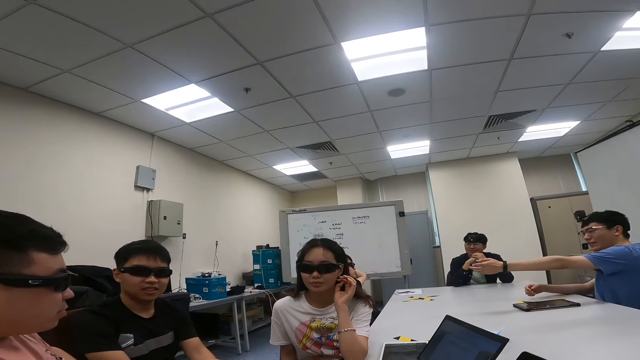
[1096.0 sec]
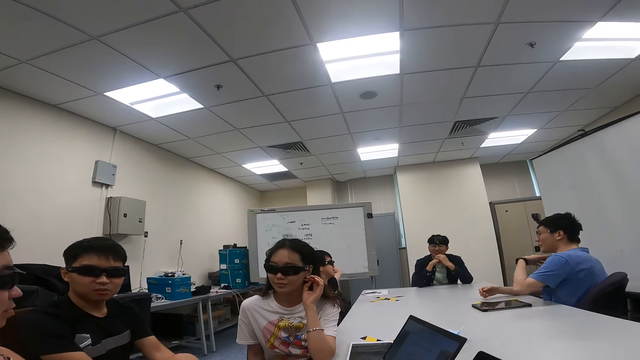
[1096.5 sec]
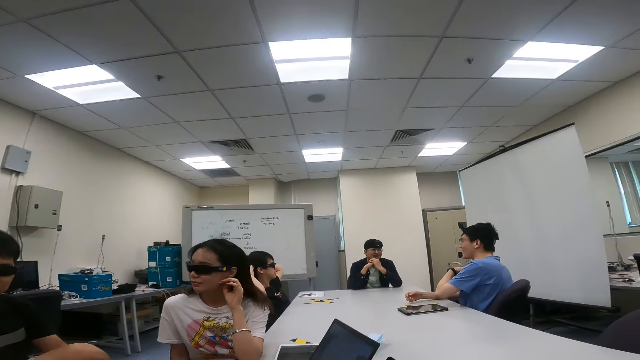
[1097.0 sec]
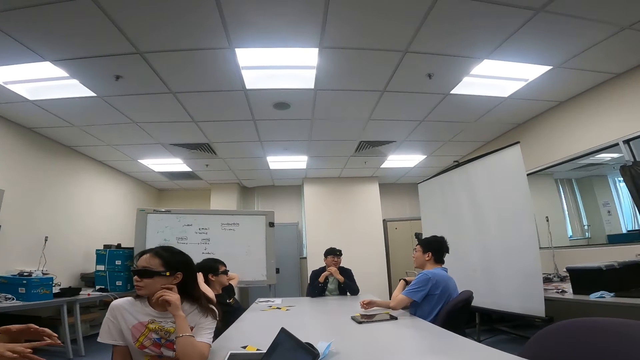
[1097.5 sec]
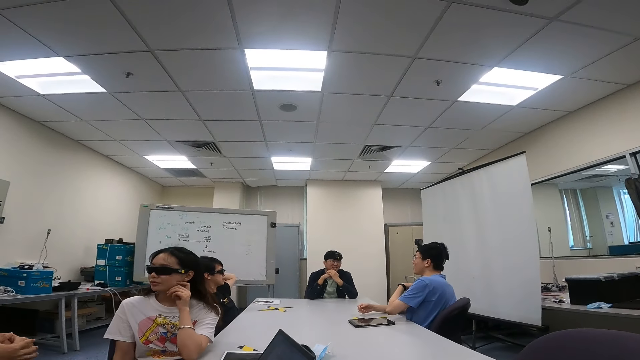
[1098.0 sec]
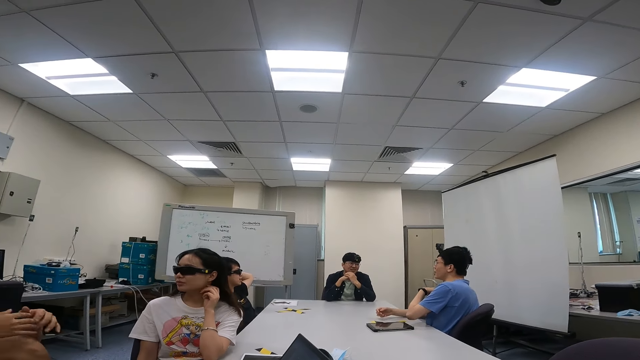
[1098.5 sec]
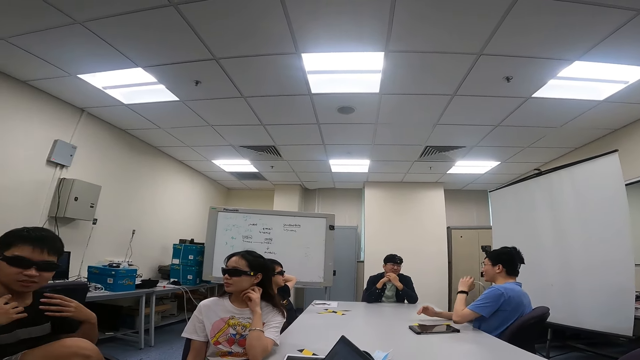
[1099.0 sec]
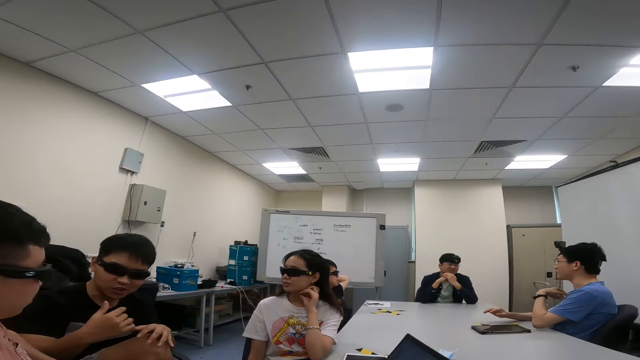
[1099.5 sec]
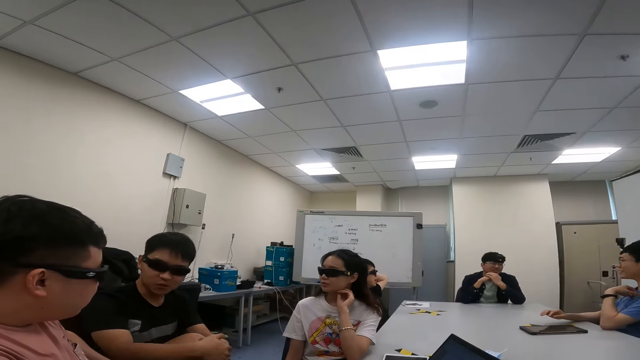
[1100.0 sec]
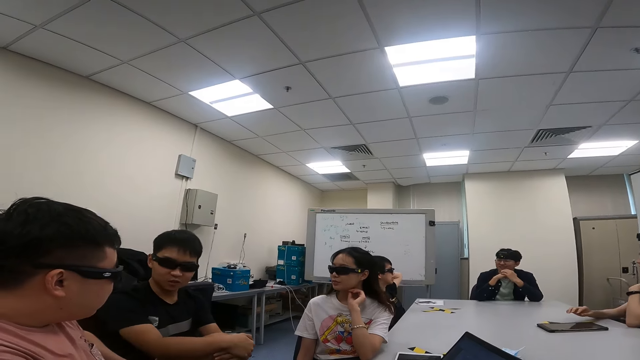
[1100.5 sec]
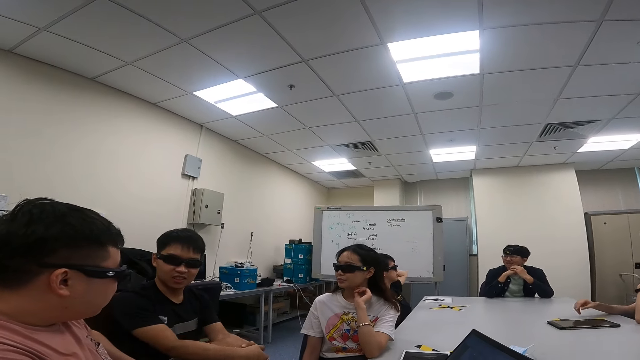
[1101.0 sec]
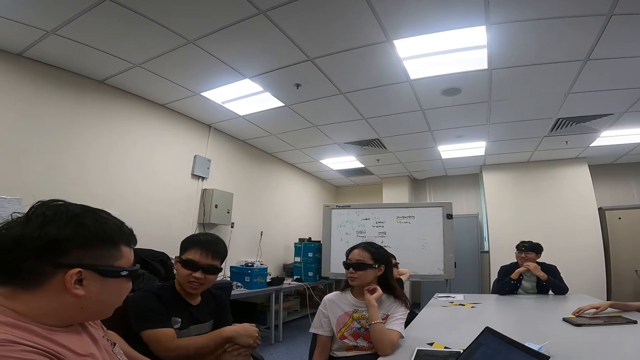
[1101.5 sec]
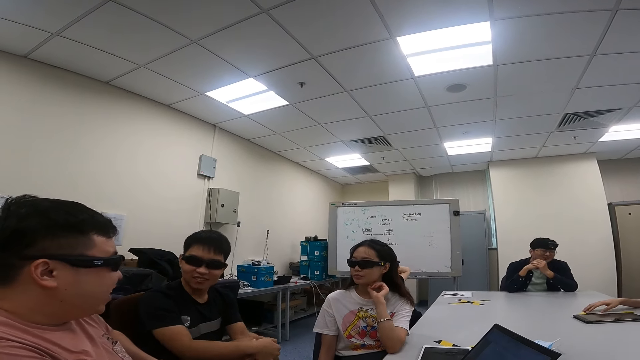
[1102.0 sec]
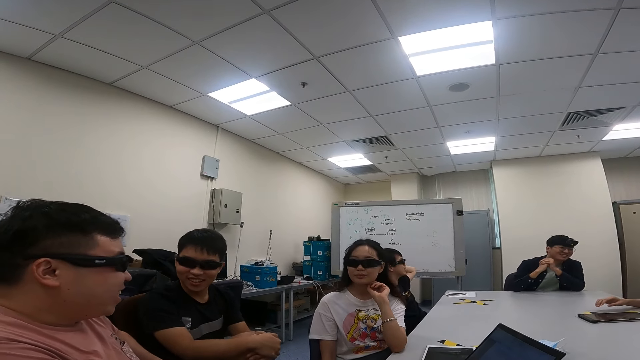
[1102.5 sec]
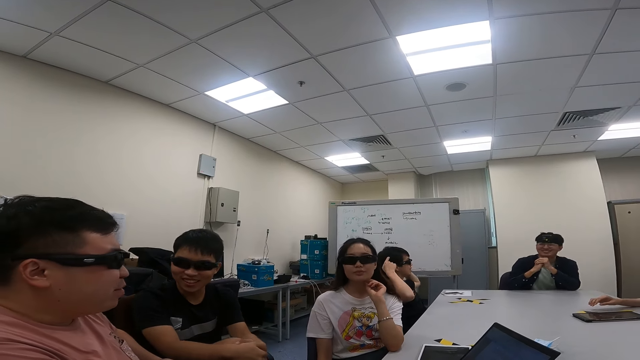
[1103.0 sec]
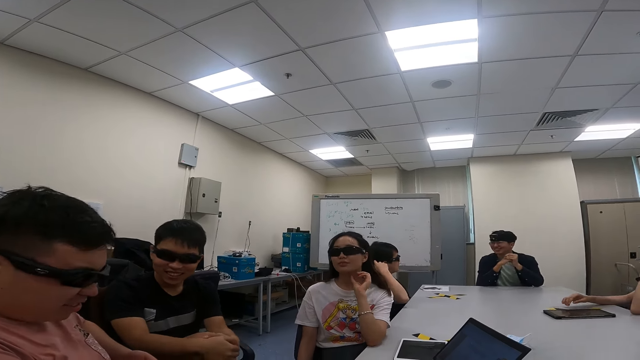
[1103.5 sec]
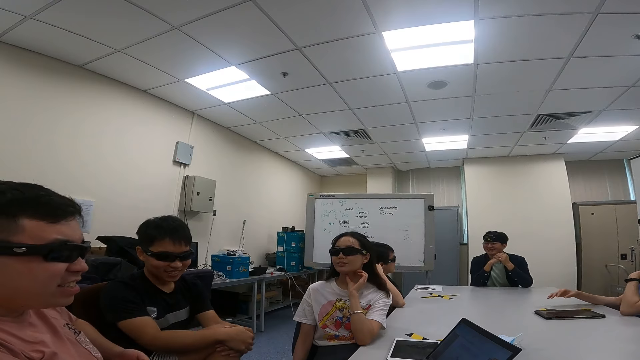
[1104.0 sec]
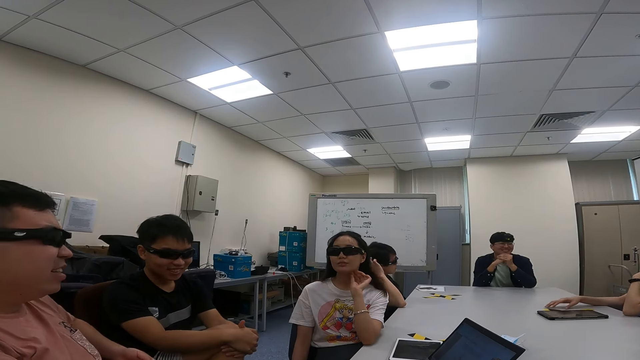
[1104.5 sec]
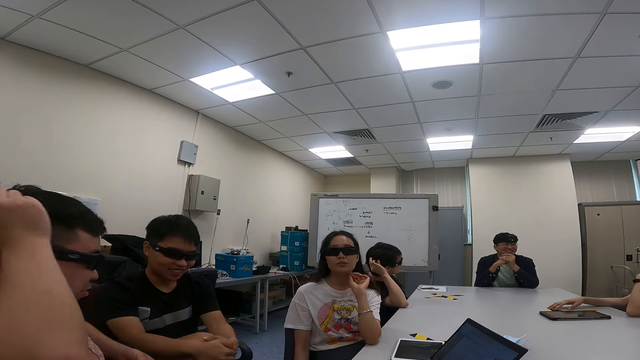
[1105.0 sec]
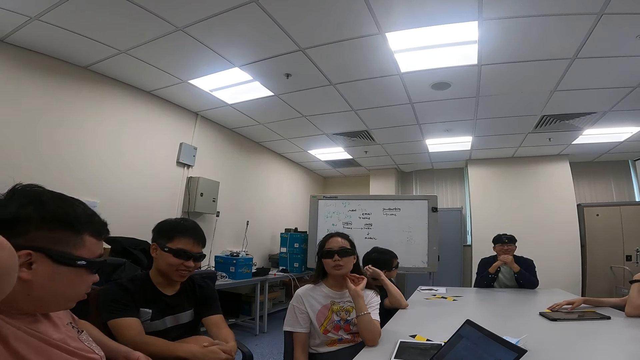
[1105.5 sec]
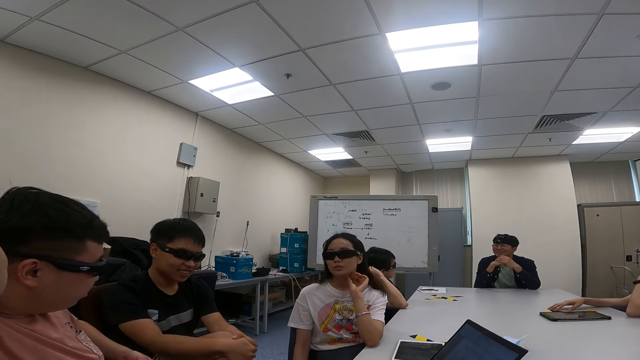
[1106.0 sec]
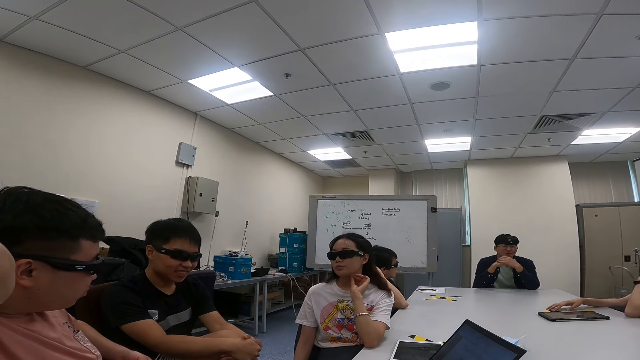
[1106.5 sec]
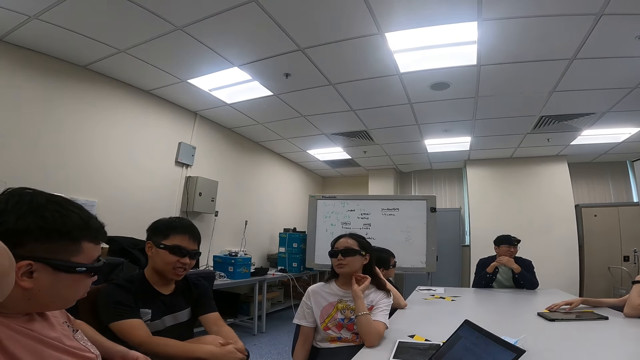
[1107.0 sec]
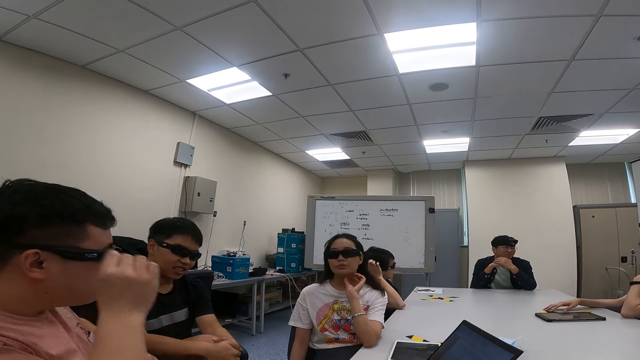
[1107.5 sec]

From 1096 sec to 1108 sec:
A man interacts with another man and a third man. A lady looks back. A person talks to the camera wearer and another person. The camera wearer looks around. The second person itches his back. Another man holds his head.

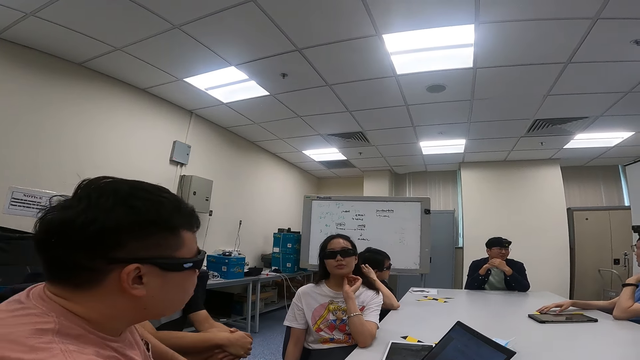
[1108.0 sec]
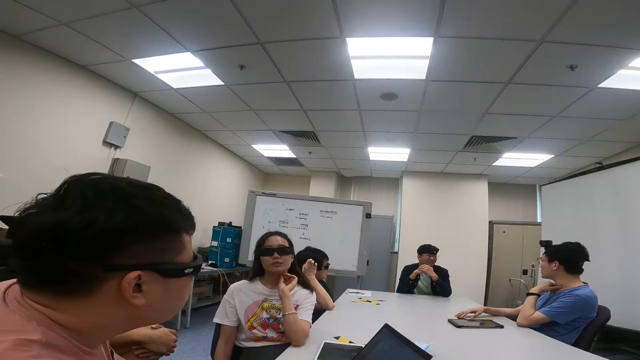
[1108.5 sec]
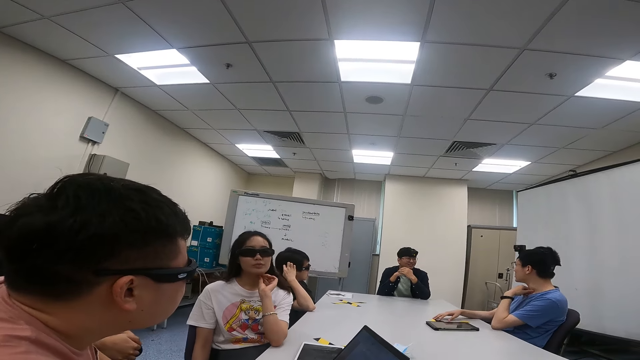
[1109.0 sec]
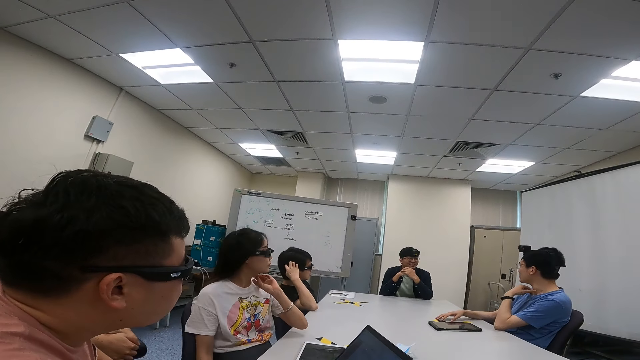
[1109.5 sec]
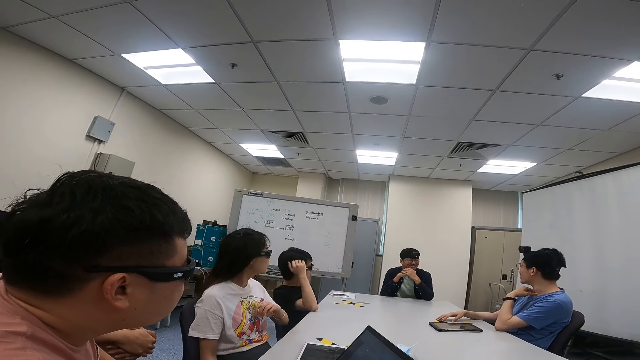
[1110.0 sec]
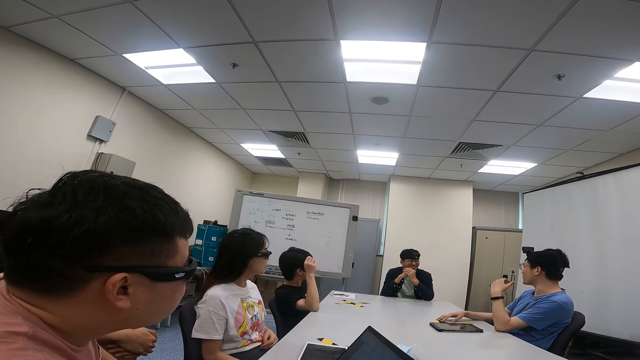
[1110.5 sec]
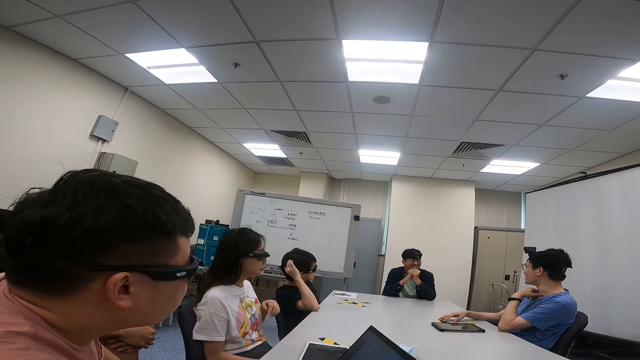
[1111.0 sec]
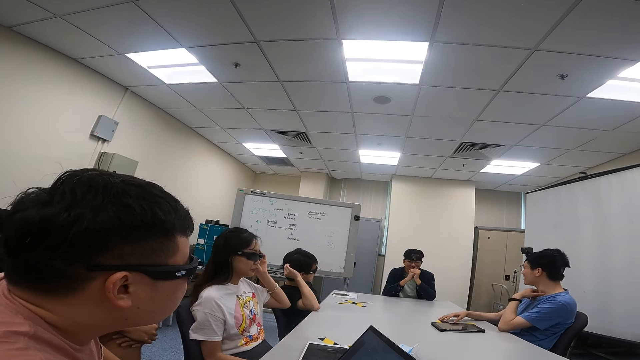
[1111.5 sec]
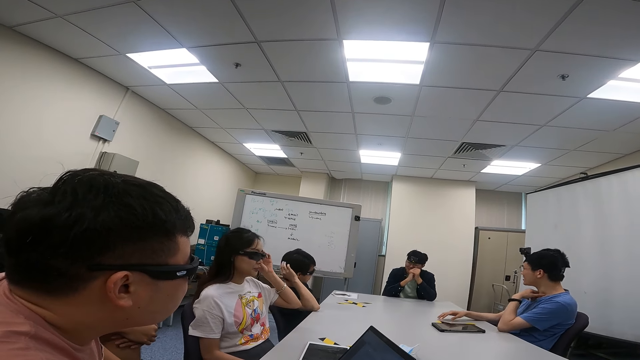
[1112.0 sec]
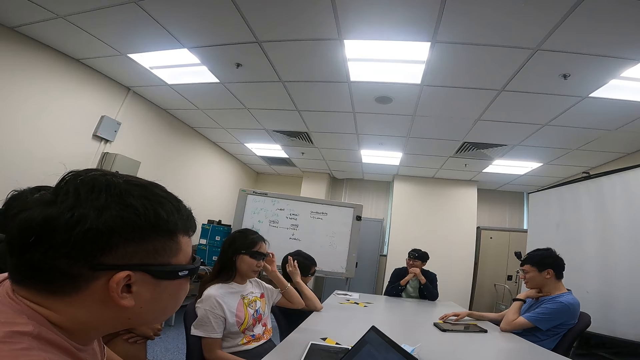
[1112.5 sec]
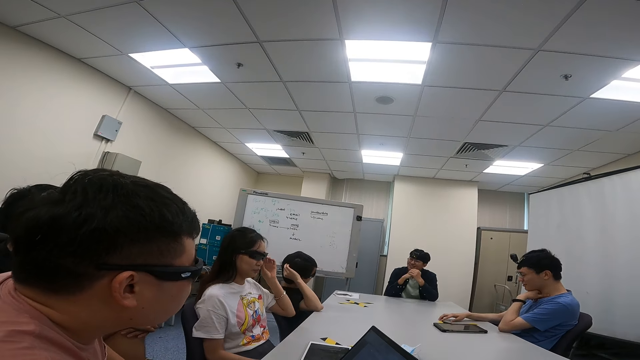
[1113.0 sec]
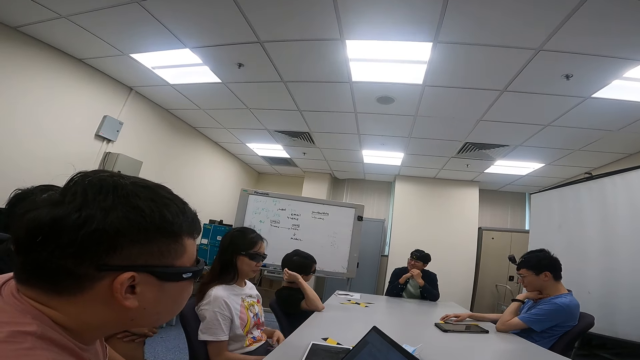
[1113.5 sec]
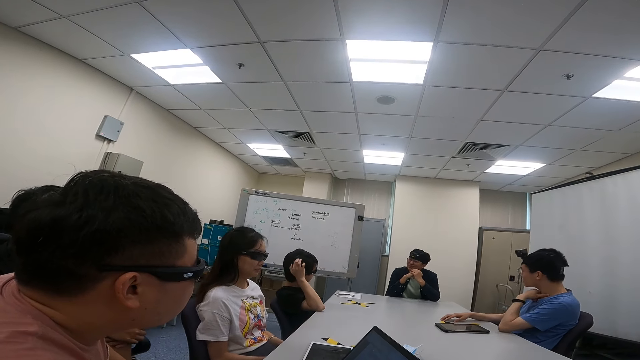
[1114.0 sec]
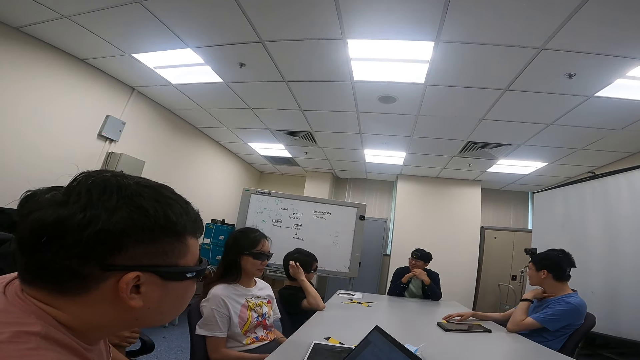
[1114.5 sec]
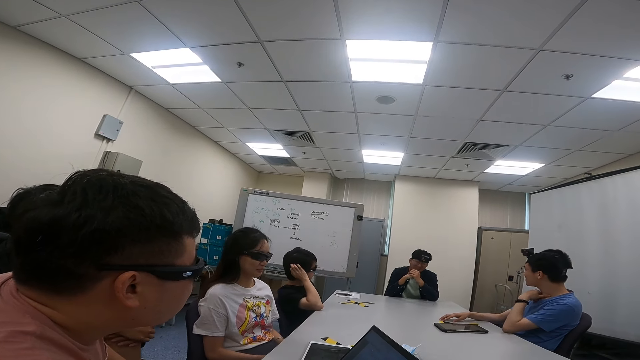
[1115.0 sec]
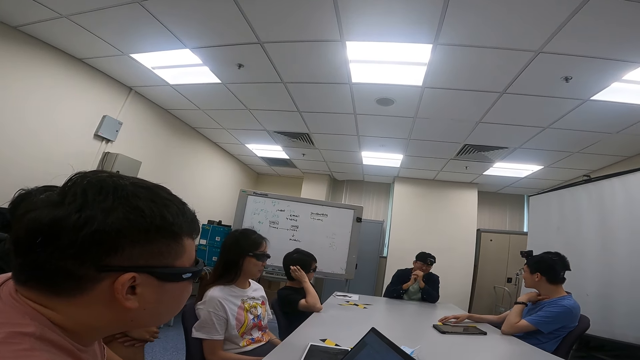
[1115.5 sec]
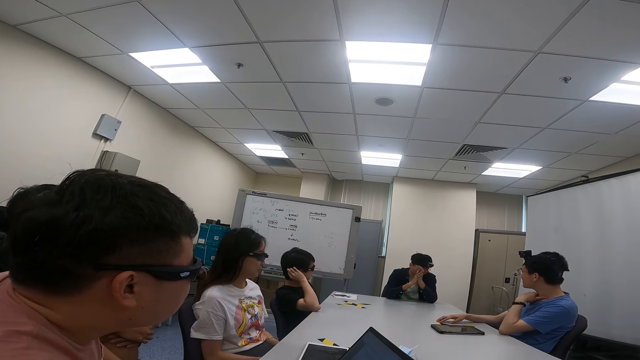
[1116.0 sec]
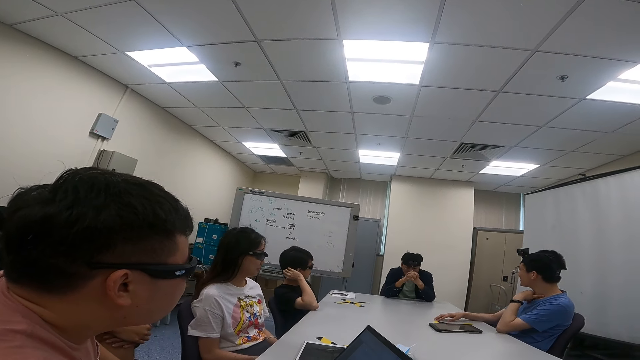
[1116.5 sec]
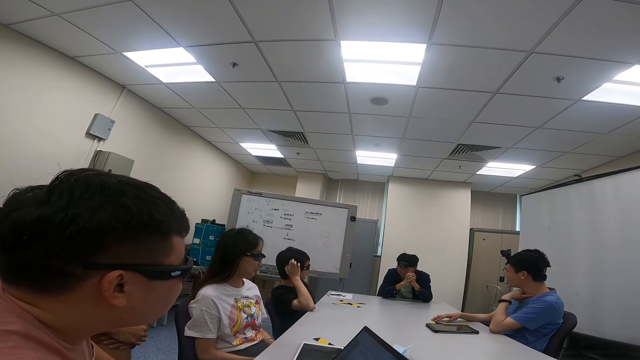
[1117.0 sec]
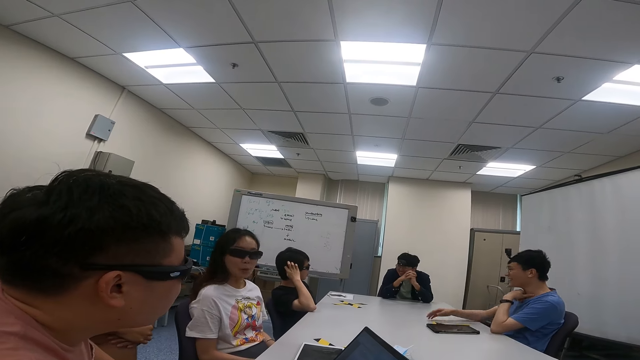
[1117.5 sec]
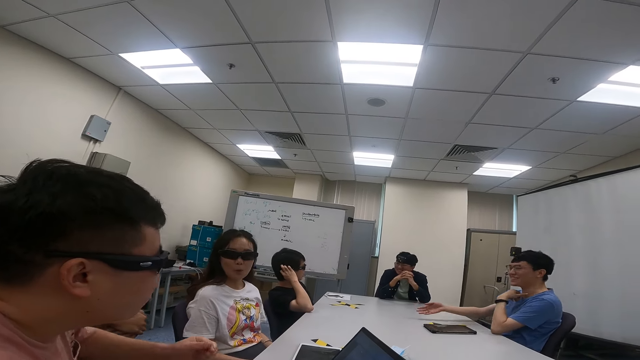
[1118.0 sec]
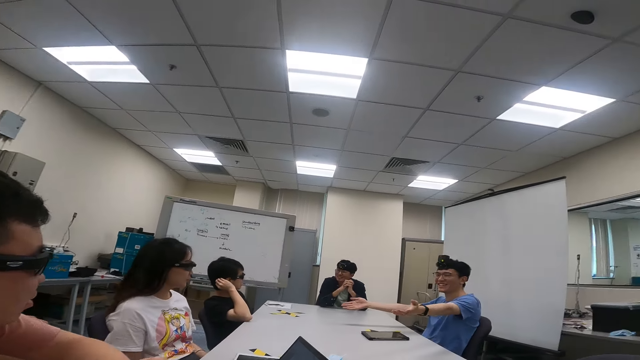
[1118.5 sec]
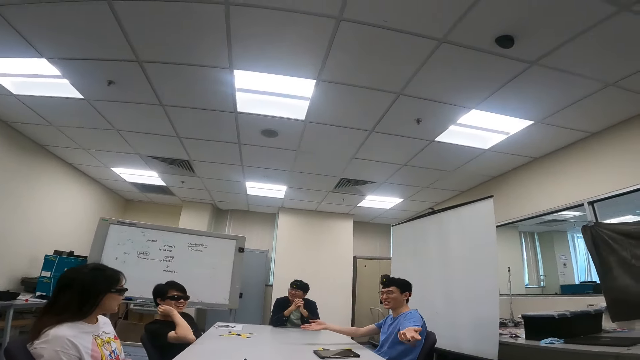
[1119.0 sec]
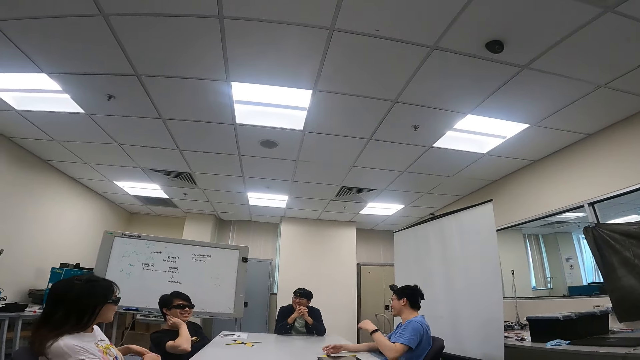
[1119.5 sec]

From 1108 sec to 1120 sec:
A lady holds her neck. A man looks ahead. A person and another person look at a third person. The second person touches the goggles. A fourth person talks to a fifth person and the first person. The camera wearer looks at the front.
